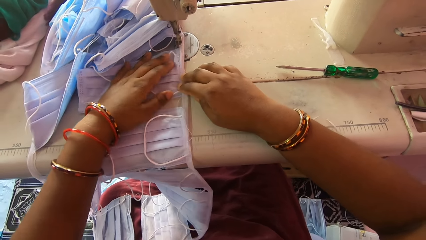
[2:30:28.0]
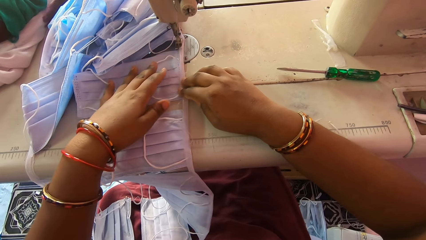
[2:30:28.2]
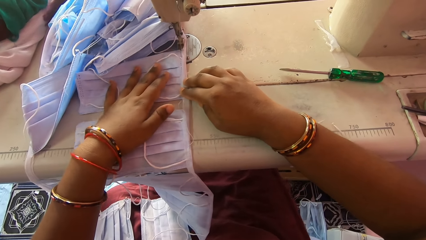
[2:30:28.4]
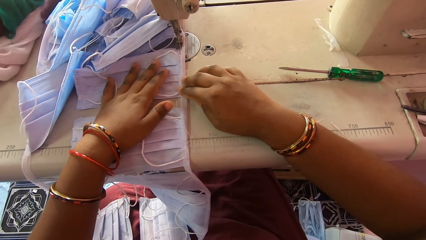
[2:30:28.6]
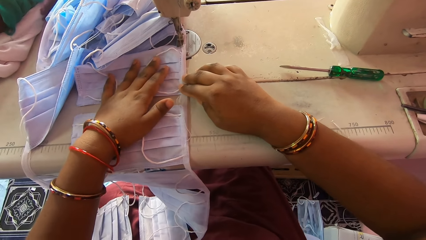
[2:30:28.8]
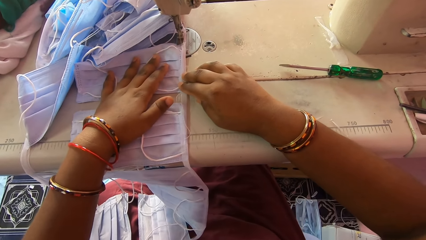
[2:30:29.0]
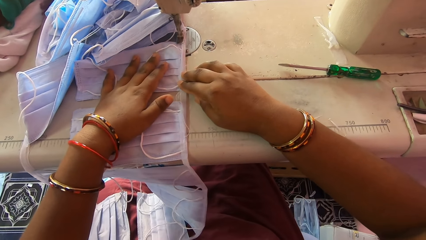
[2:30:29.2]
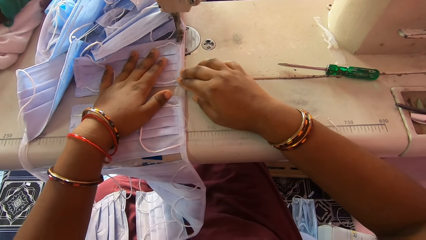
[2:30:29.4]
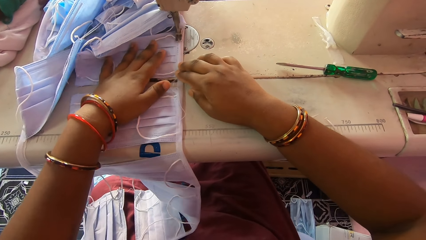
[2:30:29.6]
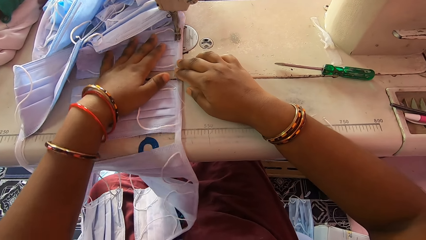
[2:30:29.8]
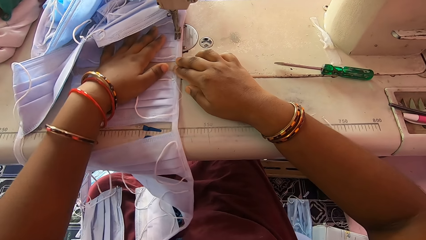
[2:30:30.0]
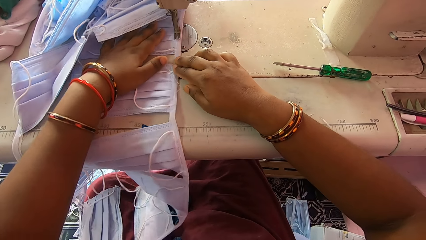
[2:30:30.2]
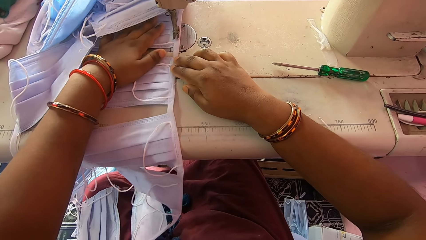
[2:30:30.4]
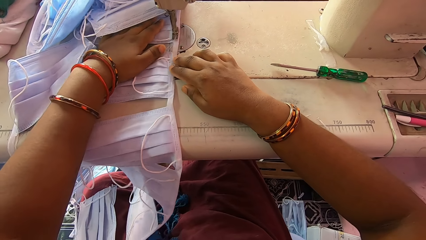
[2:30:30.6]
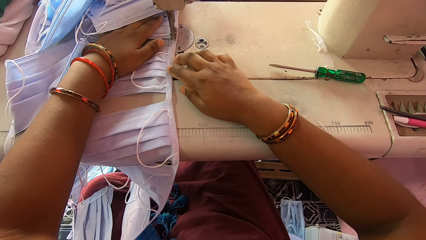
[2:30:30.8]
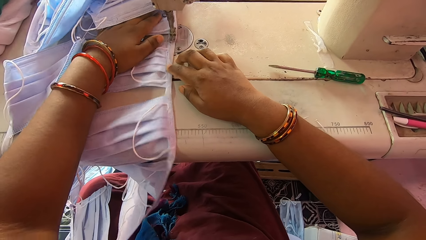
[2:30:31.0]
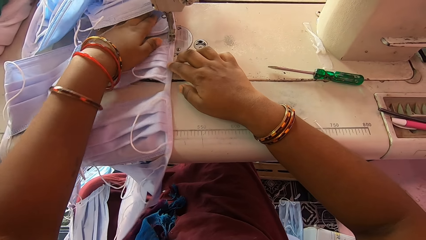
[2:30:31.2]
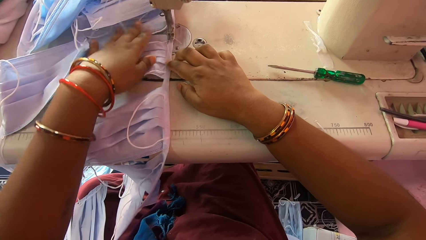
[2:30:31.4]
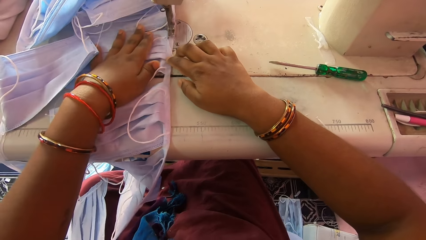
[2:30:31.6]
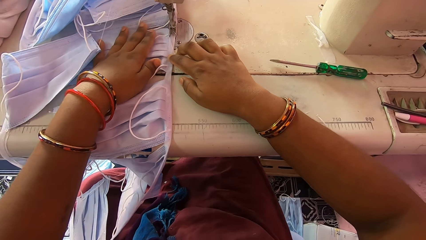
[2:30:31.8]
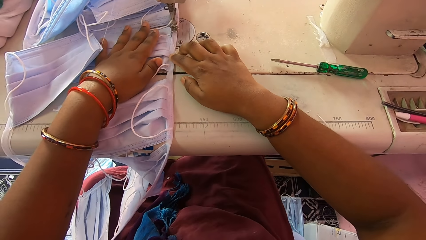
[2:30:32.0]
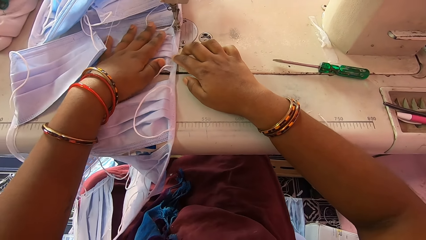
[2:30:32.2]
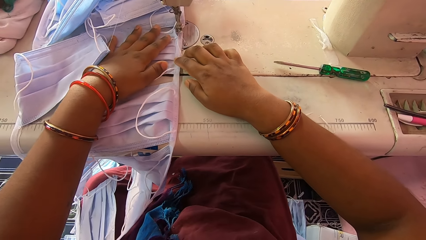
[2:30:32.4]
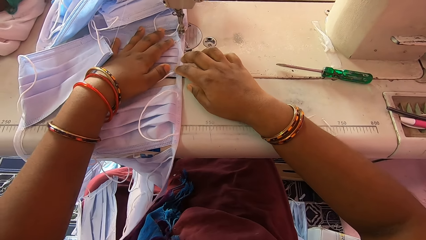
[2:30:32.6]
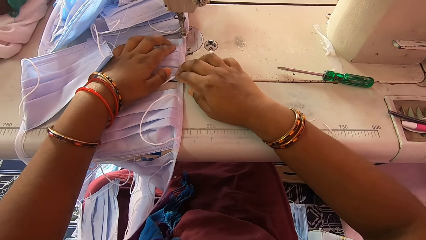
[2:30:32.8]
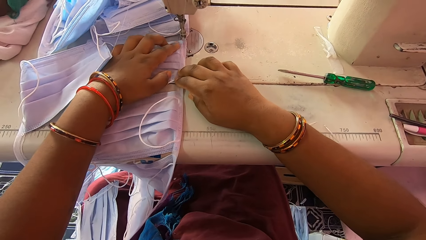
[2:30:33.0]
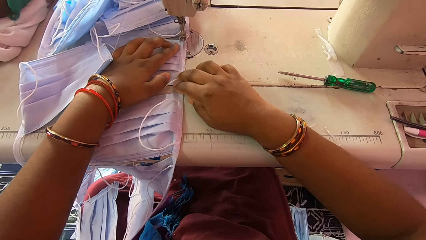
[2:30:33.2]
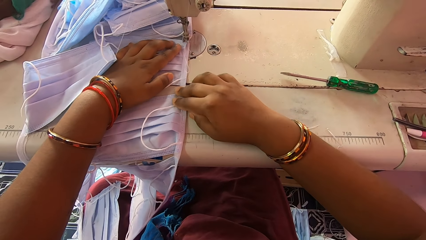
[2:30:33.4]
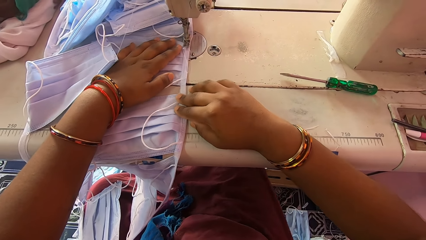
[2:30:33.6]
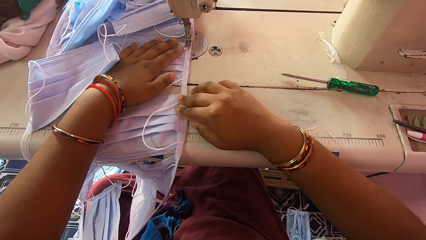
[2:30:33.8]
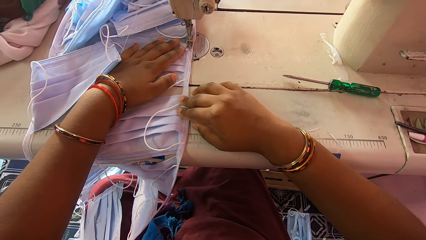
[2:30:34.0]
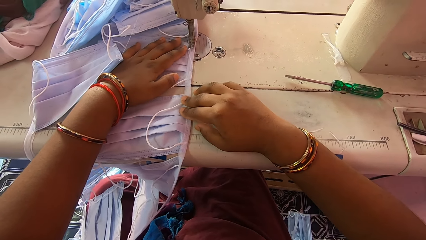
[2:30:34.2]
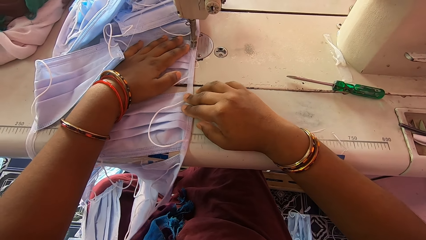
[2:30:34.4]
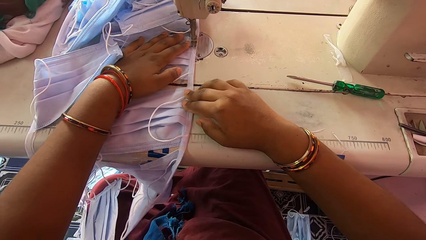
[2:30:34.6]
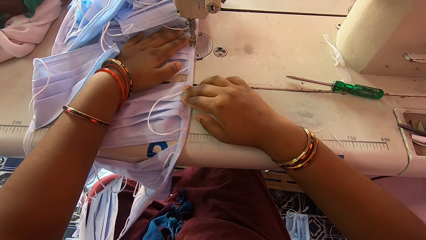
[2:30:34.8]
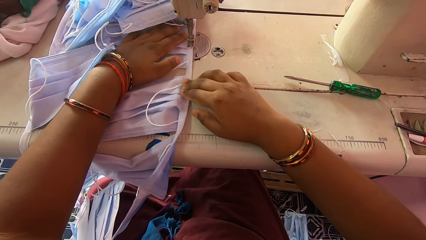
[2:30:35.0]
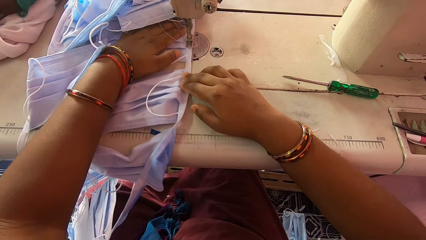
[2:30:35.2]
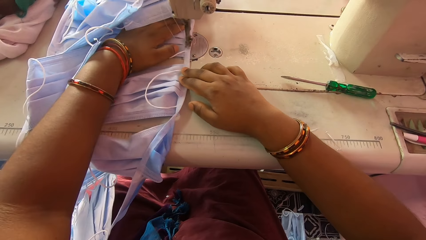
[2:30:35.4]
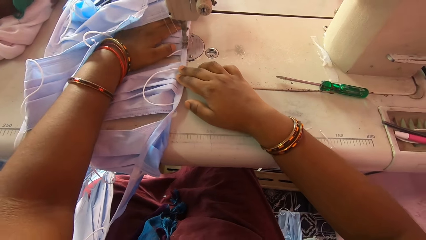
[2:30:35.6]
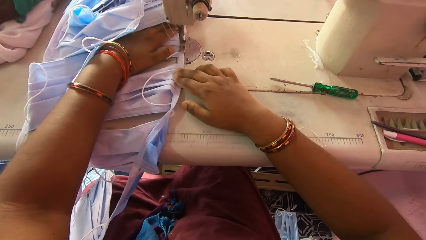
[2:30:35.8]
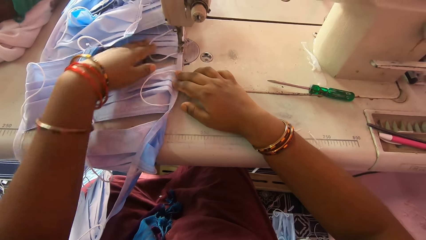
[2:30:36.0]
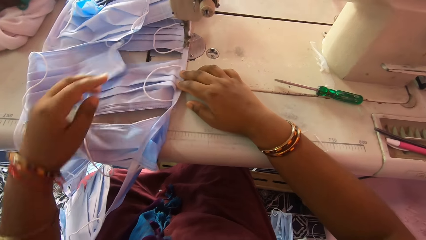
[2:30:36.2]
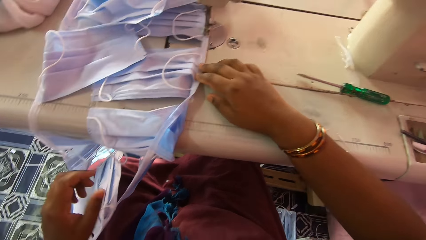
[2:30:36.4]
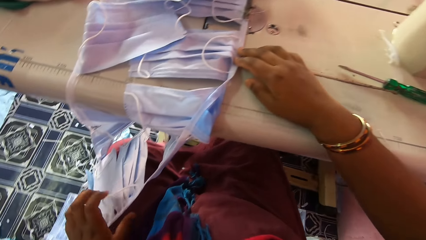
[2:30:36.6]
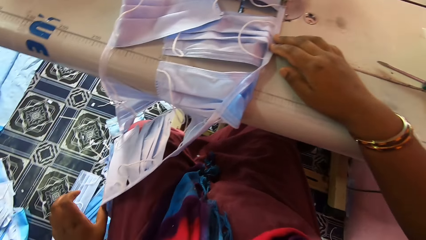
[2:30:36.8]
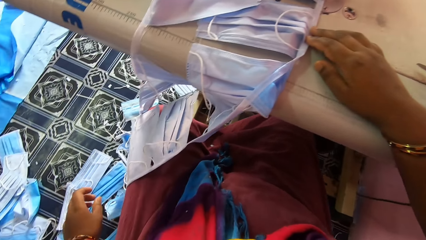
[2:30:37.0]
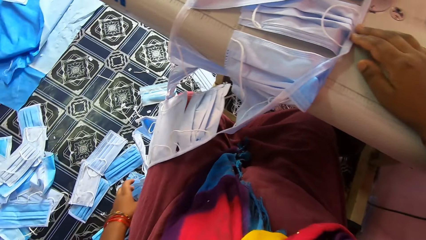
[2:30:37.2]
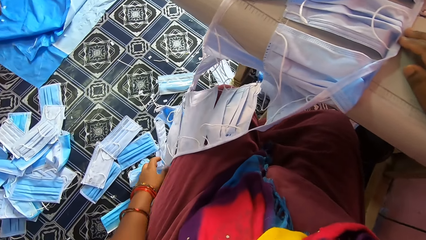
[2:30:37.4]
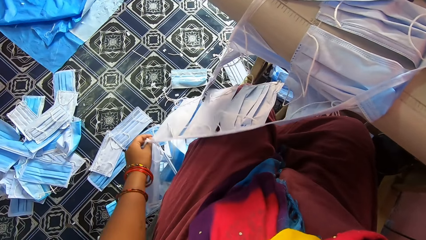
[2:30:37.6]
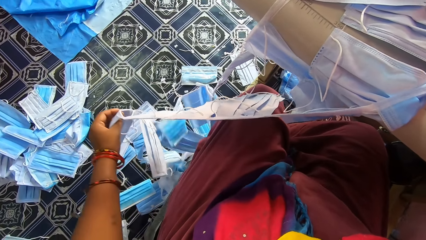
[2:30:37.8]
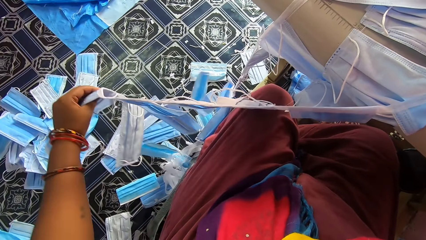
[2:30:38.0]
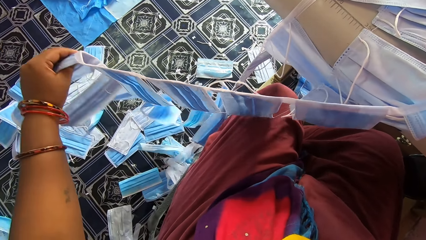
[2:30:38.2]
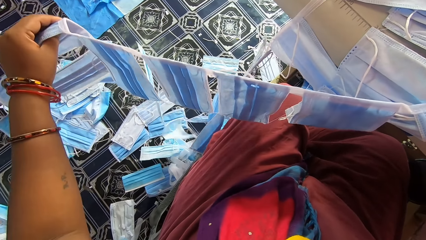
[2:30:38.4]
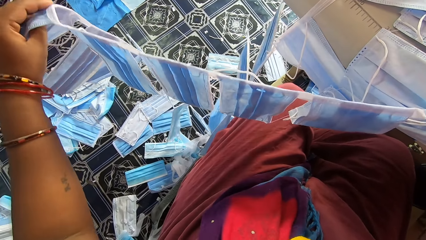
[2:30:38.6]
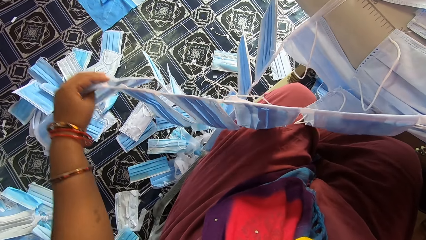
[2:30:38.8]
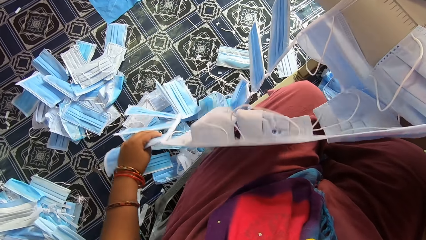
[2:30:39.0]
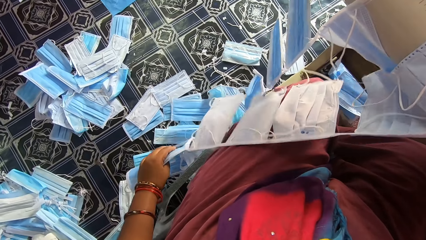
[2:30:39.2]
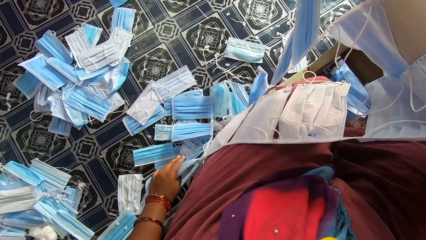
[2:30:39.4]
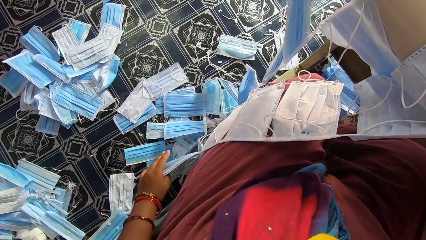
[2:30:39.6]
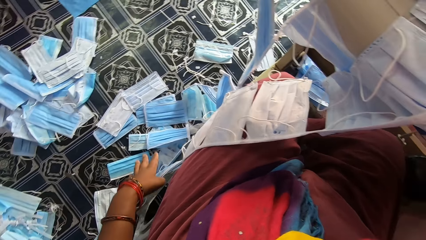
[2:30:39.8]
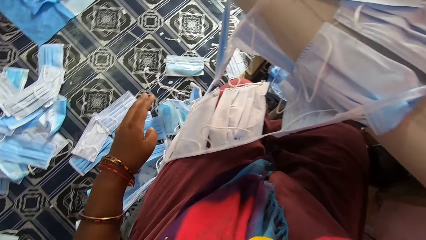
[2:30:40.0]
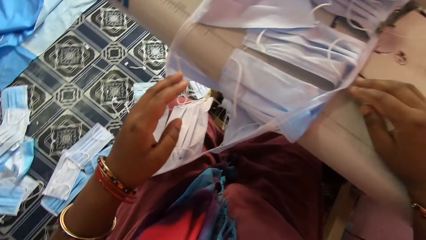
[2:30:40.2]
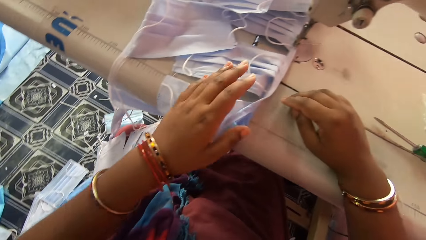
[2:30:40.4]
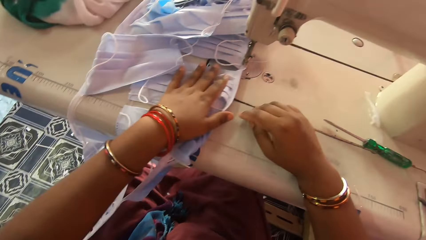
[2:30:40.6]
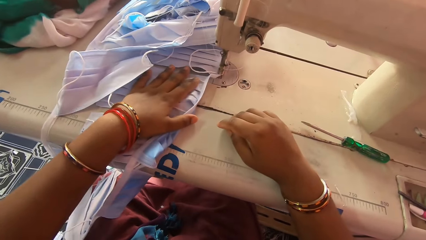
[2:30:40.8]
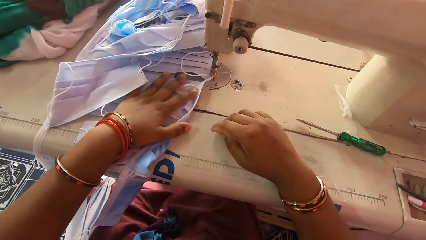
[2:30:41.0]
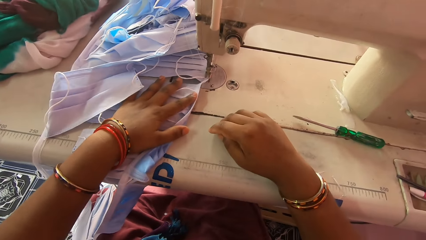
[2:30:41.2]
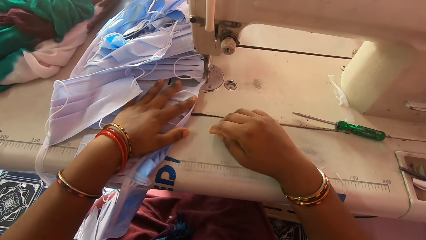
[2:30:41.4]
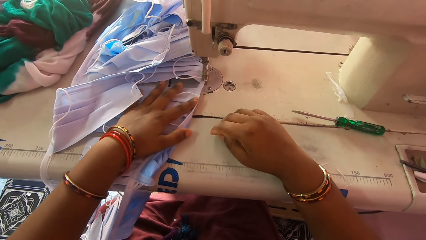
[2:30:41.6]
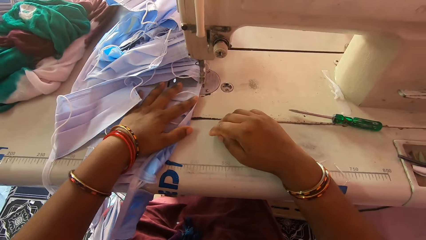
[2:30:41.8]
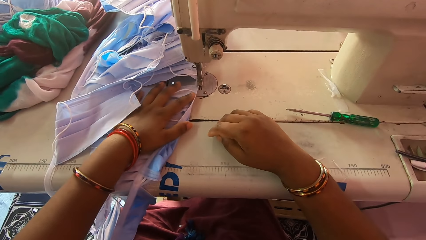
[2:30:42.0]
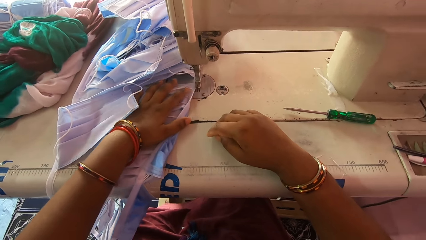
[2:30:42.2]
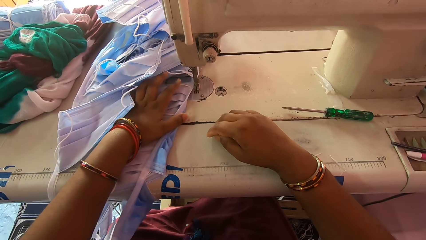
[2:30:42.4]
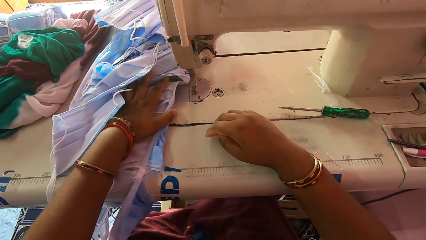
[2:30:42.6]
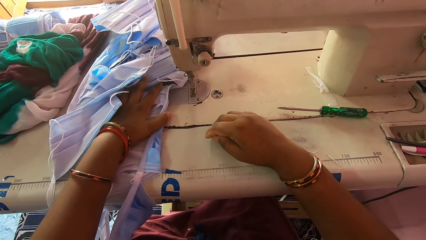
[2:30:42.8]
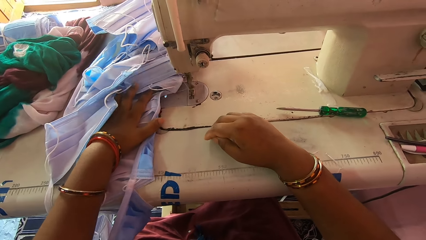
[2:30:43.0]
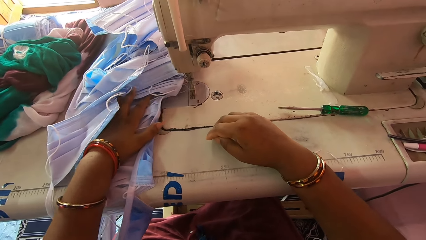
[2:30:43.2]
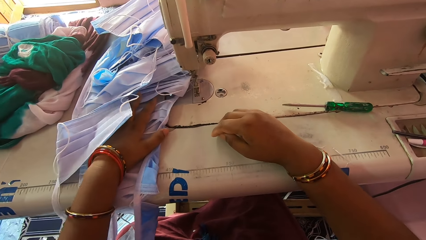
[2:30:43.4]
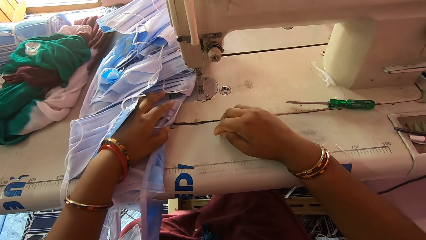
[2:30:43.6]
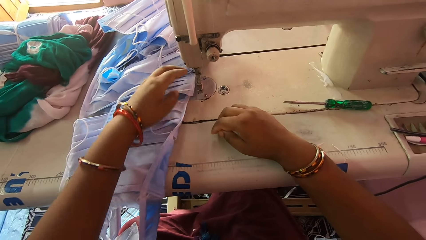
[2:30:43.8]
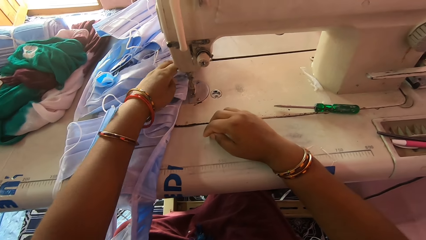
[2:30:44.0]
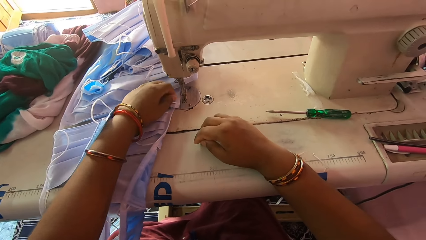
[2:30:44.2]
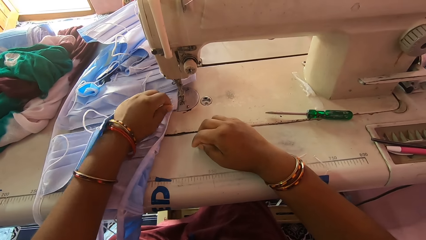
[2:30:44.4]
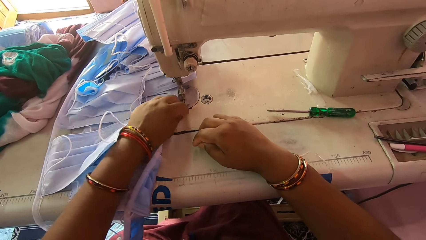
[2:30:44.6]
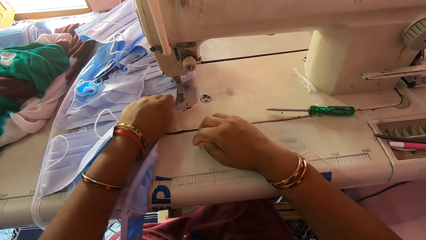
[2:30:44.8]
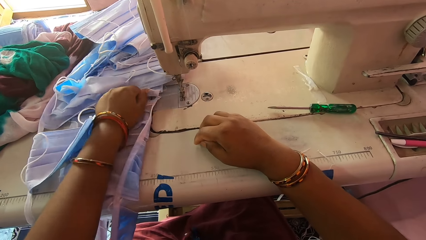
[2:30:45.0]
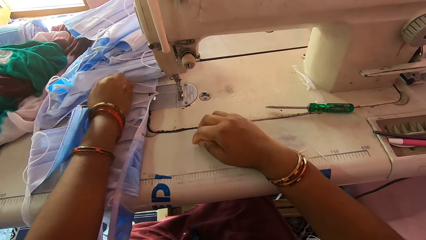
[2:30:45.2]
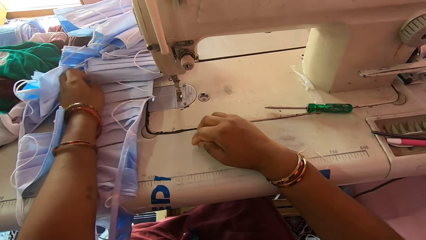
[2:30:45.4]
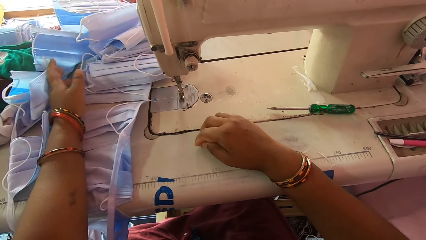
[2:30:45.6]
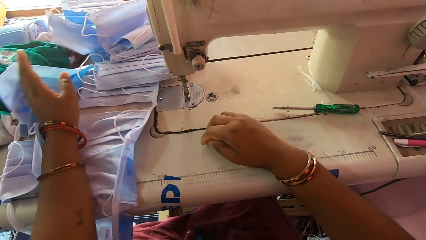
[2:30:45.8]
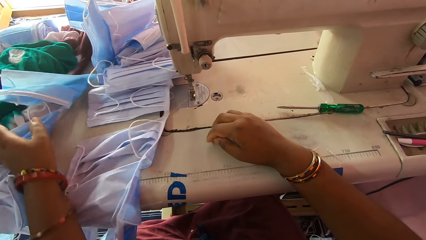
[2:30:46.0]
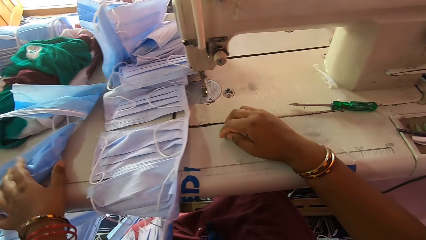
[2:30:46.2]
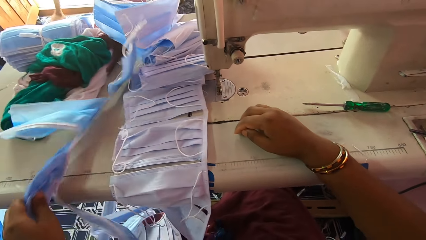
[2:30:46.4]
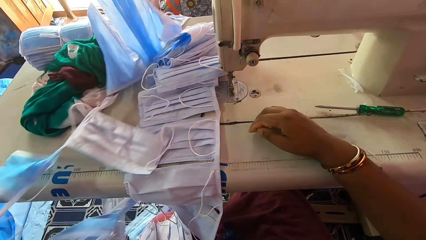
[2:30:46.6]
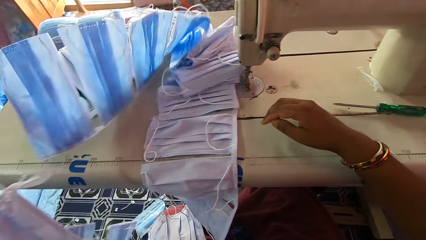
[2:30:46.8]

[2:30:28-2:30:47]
The camera wearer smoothens a face mask. She sews the nose masks with the sewing machine. She adjusts the nose masks on the sewing machine bed with her hands. She smoothens the face mask. She sews the nose masks with the sewing machine. She adjusts the nose masks with her left hand. She looks at the mask, picks up the mask and drops the mask. She places her left hand on the nose masks on the sewing machine bed. She smoothens the face mask. She sews the nose masks with the sewing machine. She removes the nose masks from the presser foot of the machine with her left hand. She adjusts the nose masks with her hands.
